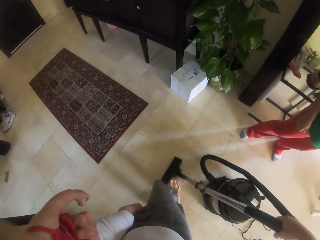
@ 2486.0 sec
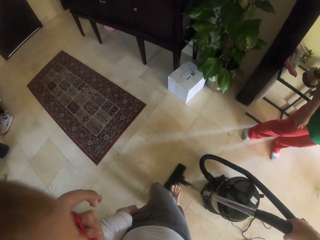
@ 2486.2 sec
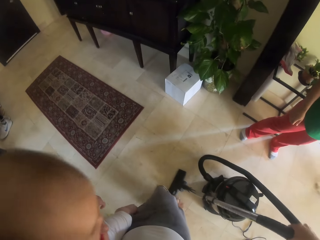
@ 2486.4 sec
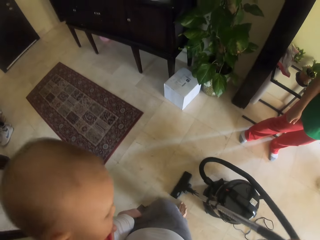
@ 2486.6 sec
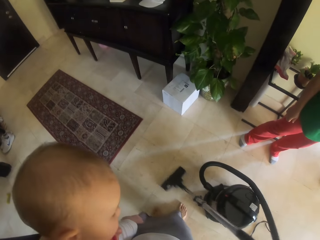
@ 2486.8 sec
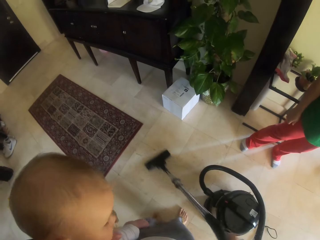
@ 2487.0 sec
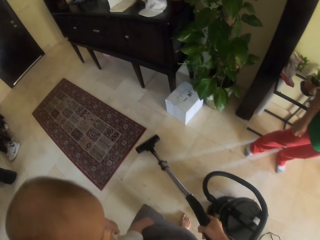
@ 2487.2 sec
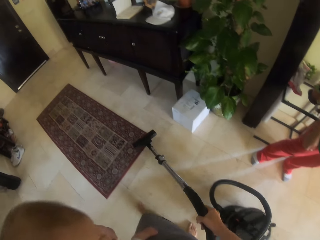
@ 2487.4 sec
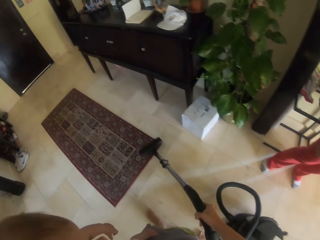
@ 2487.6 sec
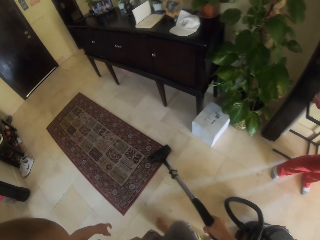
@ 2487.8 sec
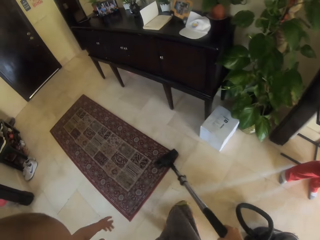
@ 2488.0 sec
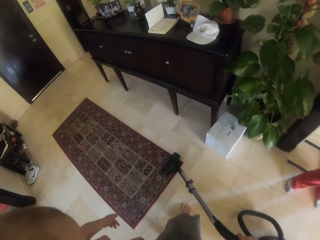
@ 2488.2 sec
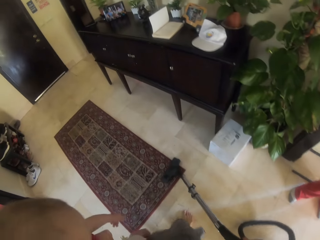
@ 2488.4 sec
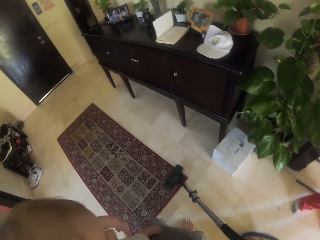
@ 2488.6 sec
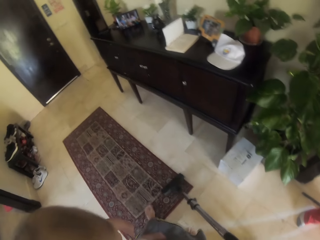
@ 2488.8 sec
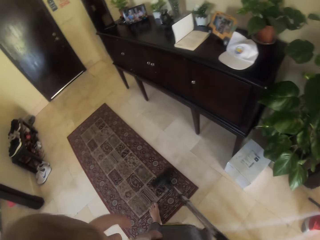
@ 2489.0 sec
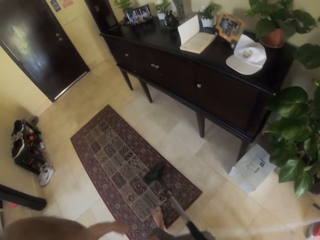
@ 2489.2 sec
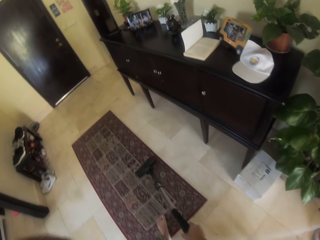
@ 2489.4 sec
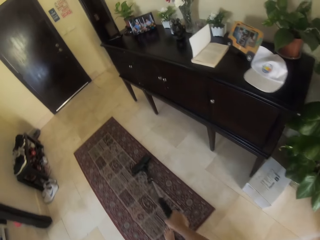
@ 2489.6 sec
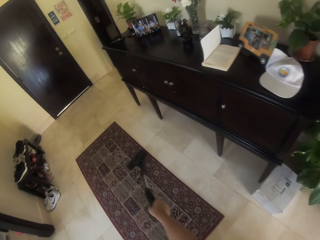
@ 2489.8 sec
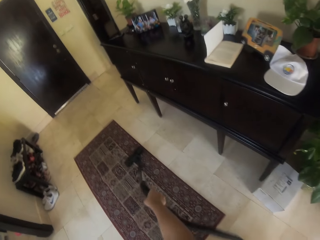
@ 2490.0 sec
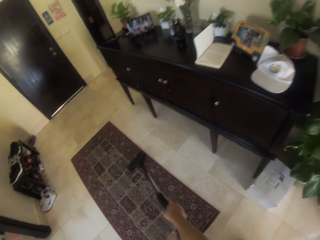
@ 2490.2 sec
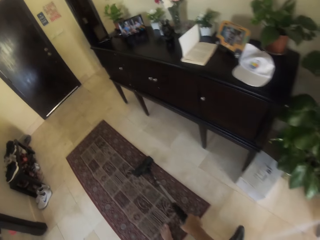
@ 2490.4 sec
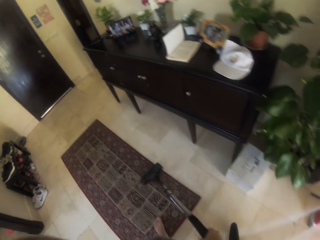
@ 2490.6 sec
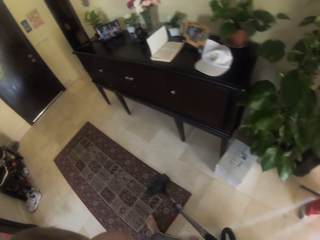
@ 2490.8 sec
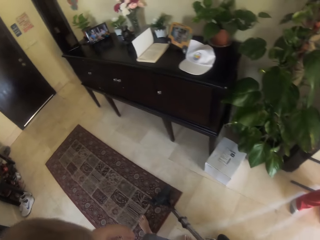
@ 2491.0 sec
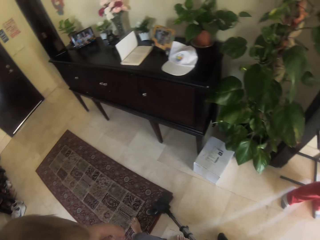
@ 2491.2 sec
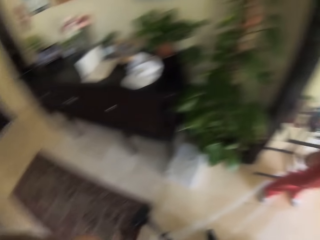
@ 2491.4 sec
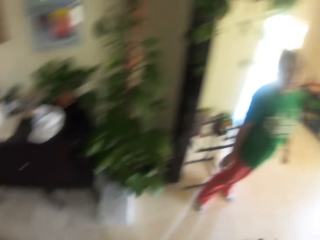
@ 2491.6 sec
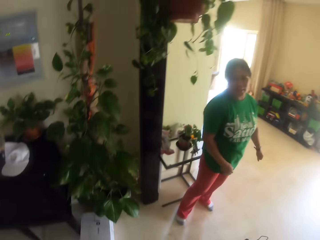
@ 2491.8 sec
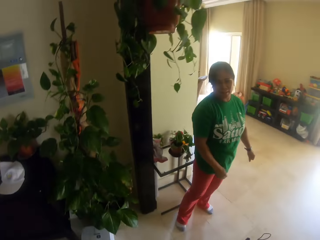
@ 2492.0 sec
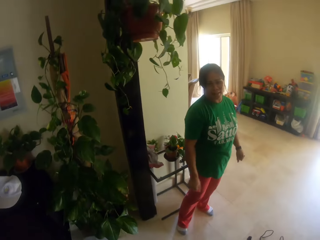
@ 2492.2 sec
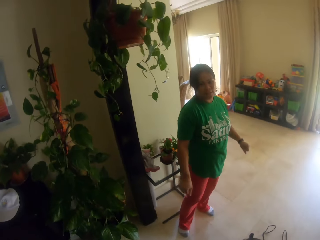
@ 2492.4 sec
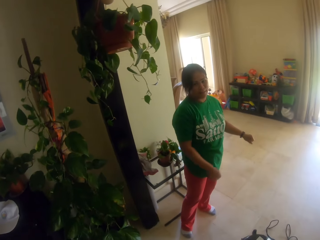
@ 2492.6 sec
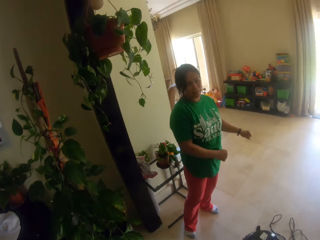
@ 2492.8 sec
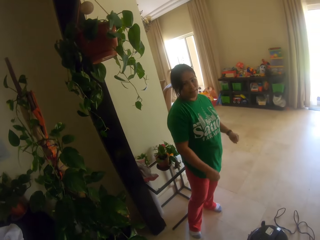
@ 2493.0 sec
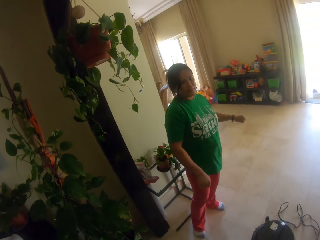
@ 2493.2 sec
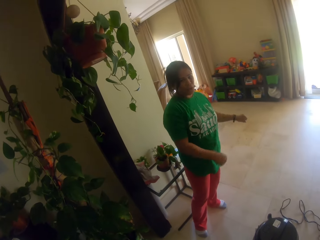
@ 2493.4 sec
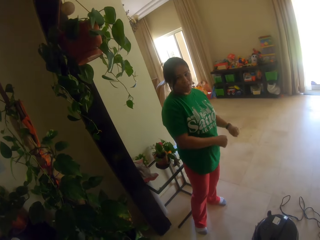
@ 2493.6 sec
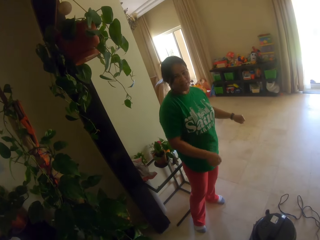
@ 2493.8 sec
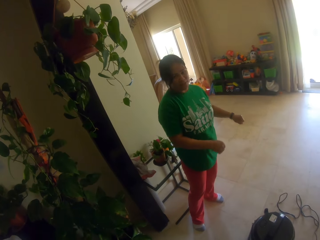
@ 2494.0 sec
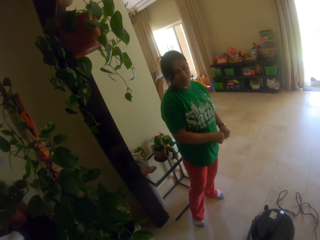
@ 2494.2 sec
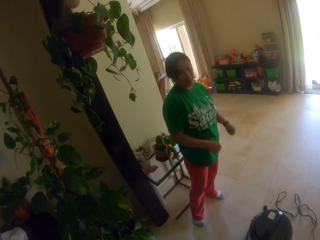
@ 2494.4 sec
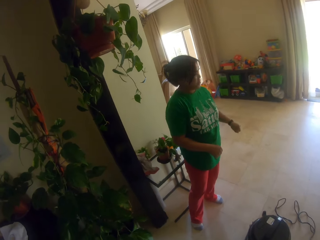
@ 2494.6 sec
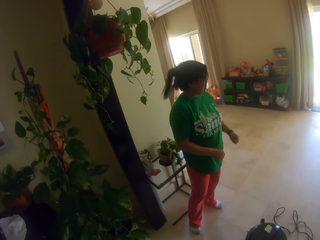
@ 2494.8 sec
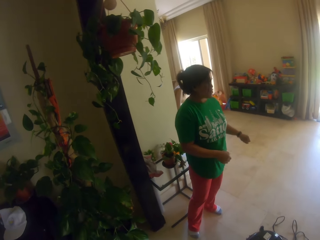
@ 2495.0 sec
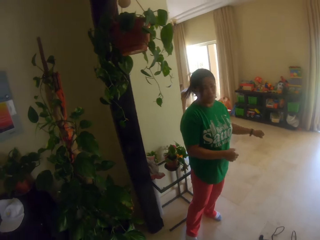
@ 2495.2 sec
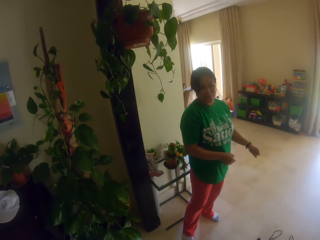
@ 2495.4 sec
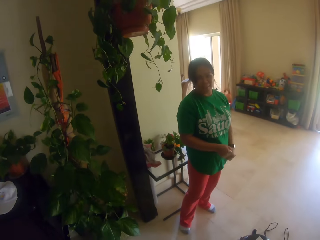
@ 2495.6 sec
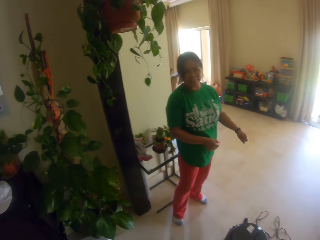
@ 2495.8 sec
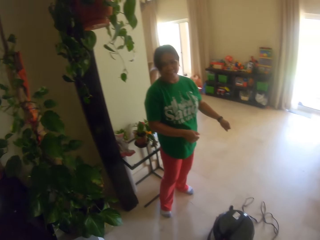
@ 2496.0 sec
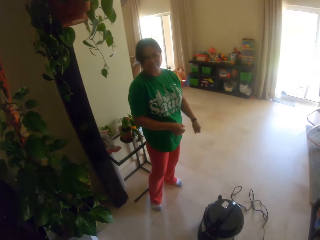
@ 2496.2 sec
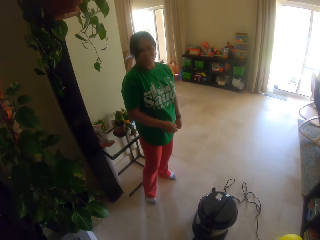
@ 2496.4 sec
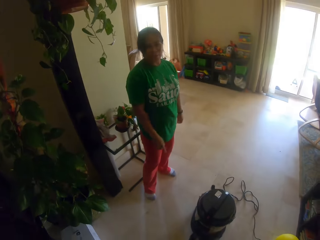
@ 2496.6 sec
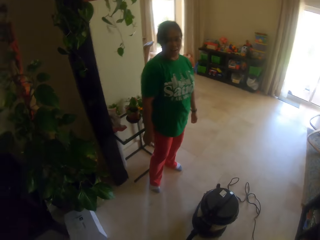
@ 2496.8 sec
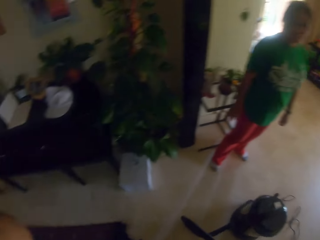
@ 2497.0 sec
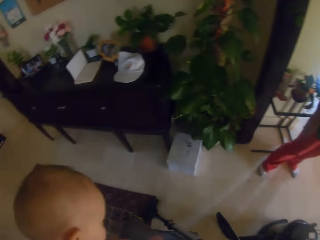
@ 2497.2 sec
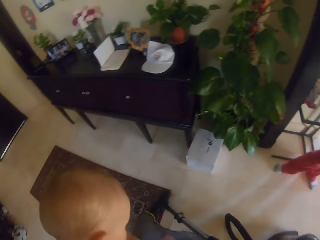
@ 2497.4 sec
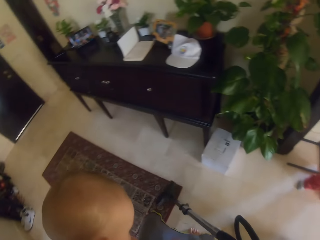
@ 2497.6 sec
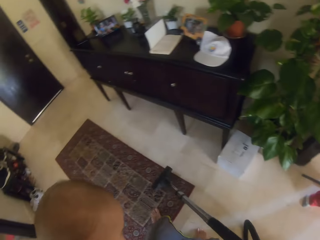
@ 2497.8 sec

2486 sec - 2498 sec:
A woman converses with the camera wearer.

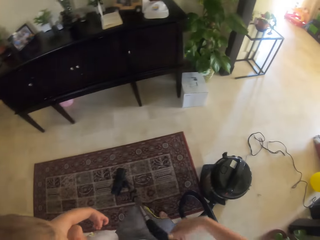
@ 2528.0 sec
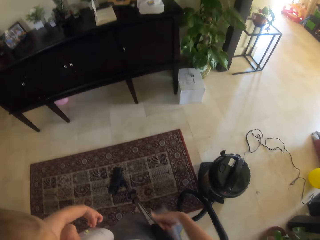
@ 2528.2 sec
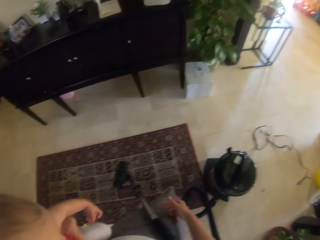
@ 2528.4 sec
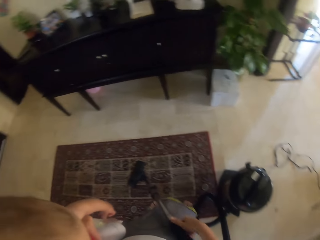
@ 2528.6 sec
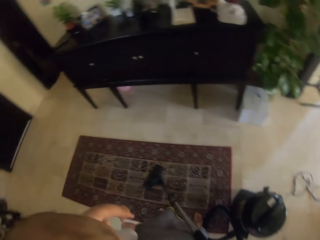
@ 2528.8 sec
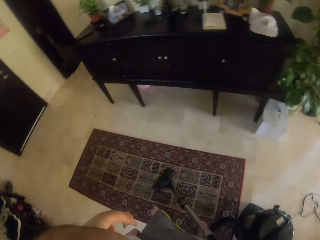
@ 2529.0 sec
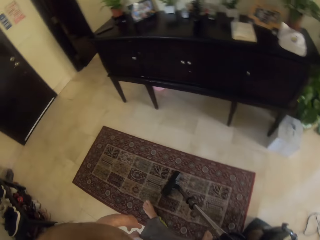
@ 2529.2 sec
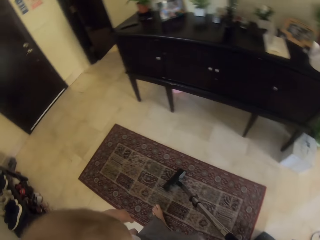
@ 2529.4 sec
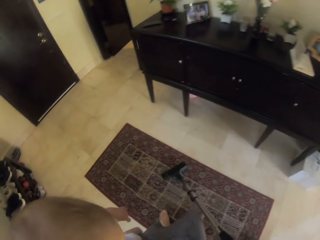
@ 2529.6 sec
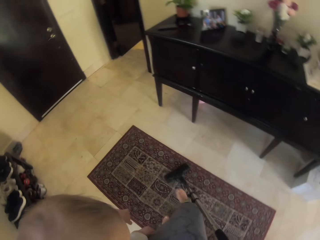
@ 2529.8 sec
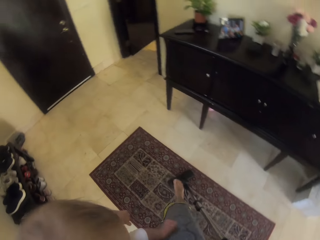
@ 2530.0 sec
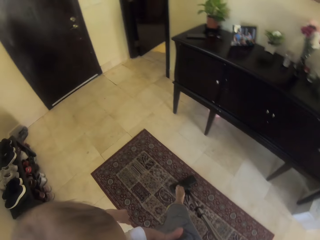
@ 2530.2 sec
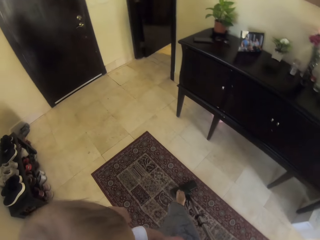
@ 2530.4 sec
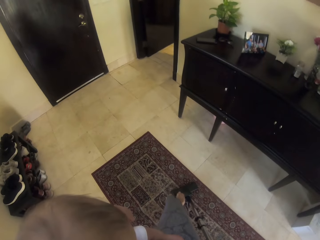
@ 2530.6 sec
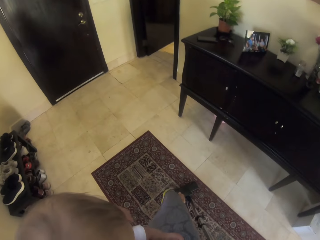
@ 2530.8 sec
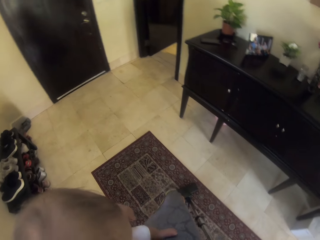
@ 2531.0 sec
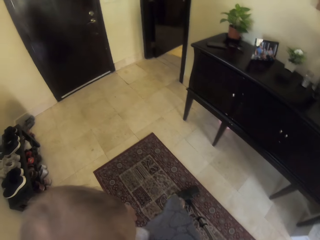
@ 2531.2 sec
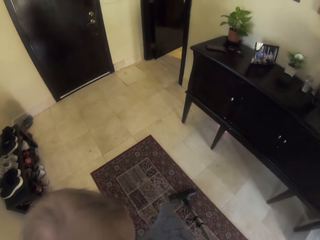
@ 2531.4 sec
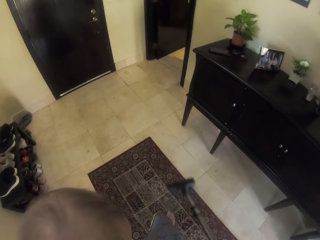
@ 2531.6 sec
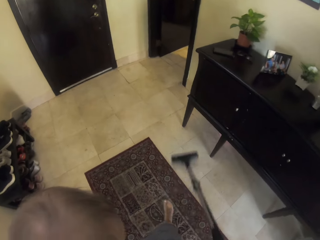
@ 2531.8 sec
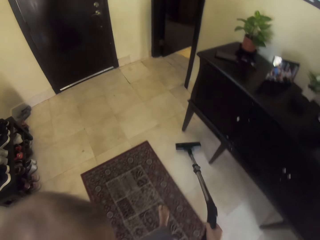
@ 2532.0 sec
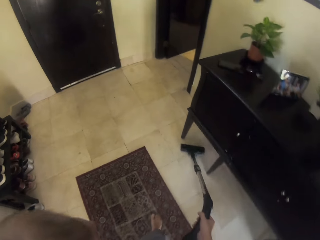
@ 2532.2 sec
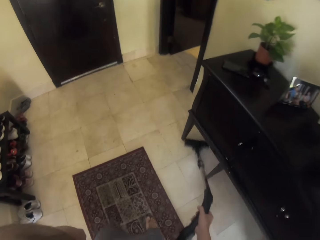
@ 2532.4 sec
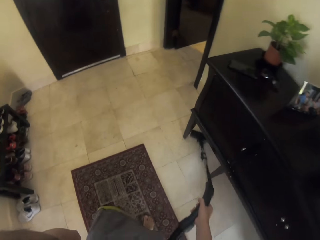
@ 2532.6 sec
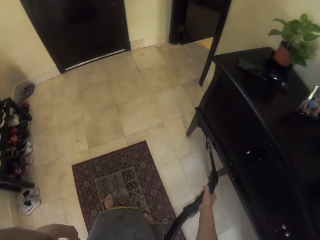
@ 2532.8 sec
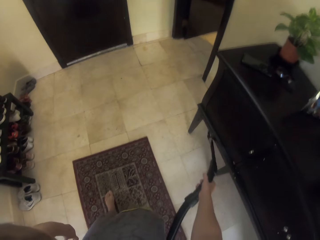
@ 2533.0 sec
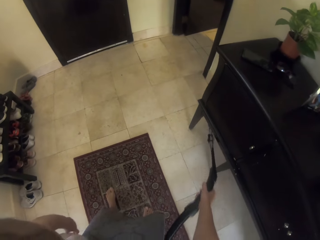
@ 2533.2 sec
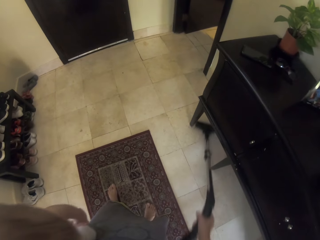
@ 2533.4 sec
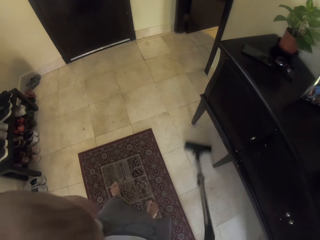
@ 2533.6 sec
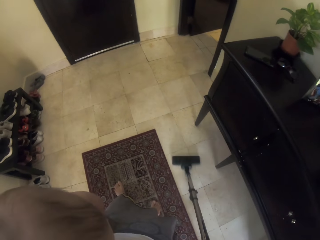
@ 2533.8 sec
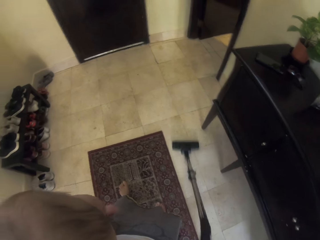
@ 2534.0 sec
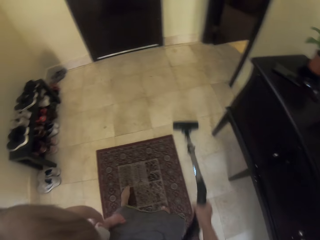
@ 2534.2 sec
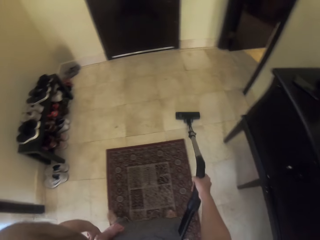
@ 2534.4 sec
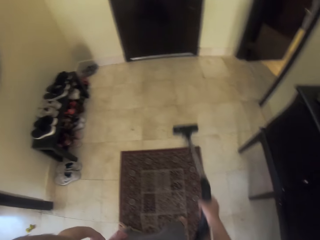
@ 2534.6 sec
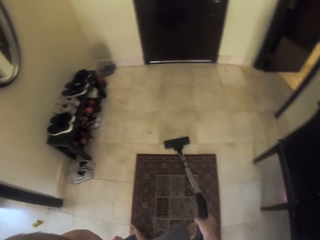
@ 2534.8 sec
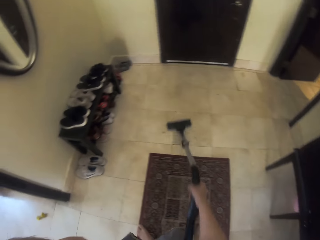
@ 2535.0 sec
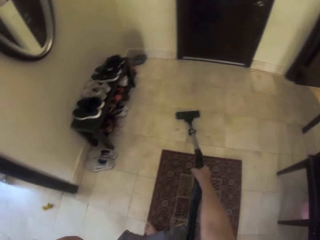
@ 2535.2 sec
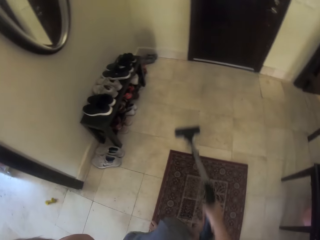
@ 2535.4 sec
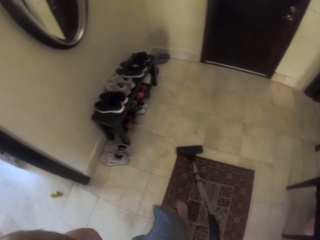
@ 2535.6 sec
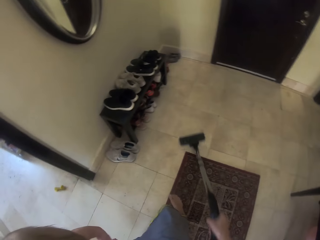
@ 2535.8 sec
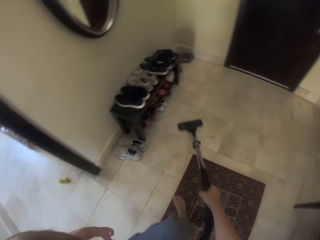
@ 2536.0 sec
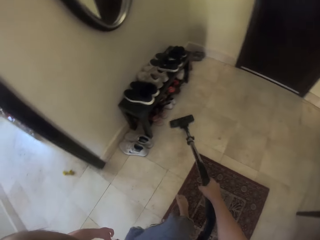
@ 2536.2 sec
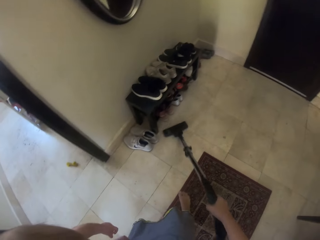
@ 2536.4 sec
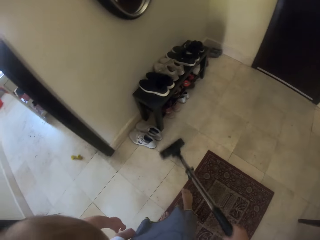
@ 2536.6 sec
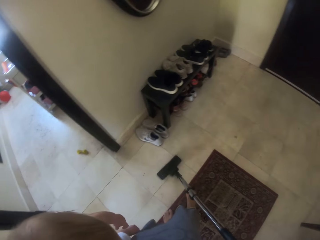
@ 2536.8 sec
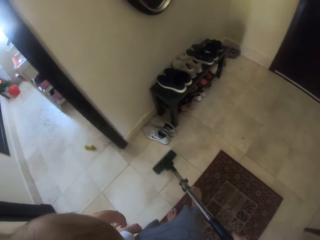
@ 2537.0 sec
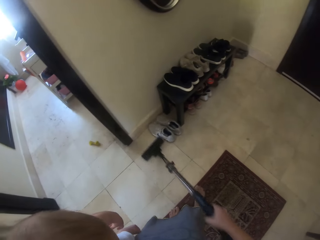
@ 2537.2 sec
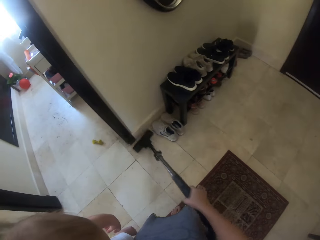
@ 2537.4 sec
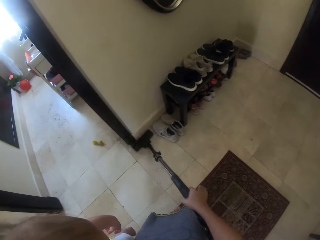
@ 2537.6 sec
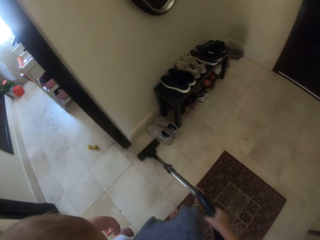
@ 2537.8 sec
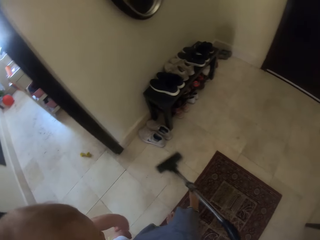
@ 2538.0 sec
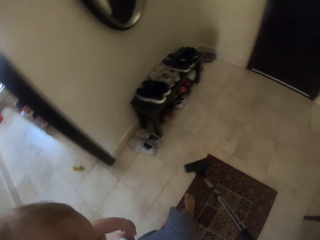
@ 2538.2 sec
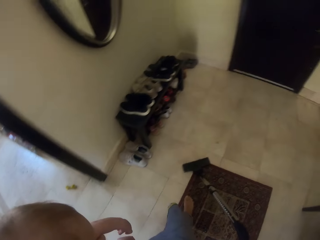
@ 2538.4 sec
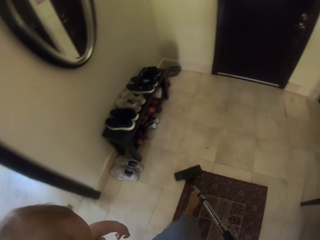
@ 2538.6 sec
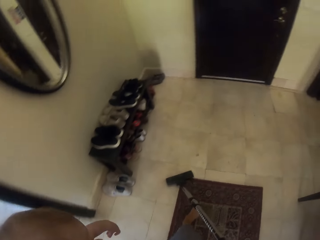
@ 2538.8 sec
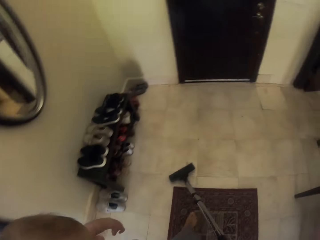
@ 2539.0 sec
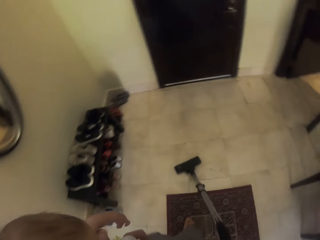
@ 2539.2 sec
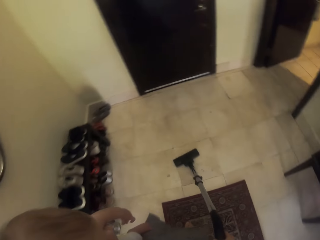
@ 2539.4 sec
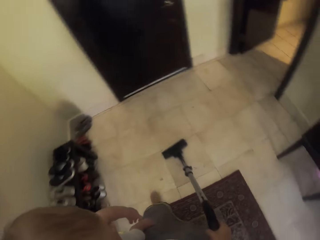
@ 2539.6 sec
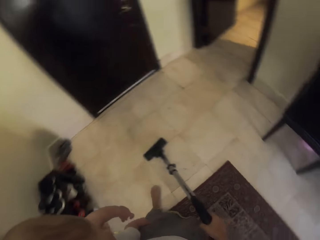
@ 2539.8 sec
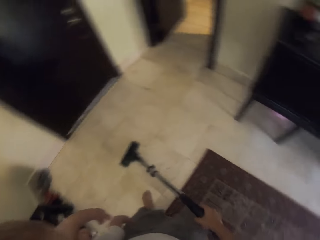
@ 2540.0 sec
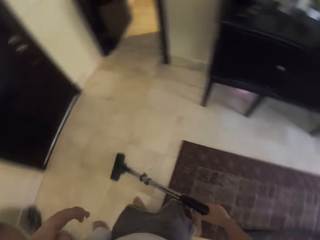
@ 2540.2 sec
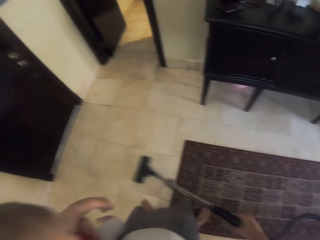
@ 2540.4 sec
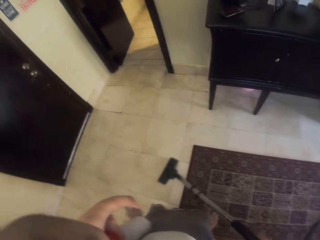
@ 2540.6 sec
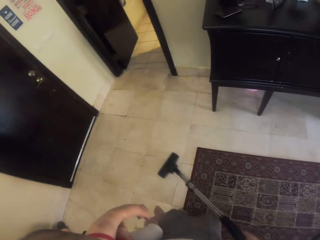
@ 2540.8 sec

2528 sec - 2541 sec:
The camera wearer steps on the cleaning head of the vacuum cleaner with her right leg. She cleans the floor with the vacuum cleaner.
